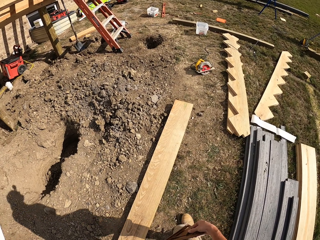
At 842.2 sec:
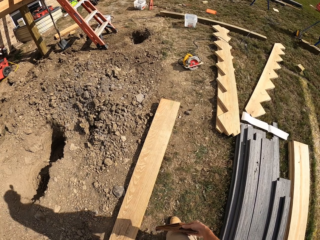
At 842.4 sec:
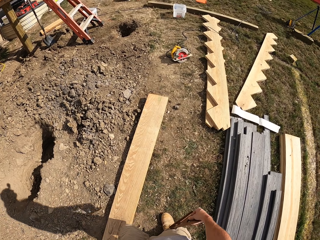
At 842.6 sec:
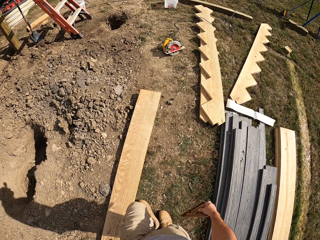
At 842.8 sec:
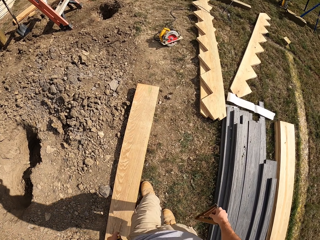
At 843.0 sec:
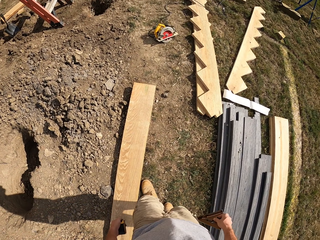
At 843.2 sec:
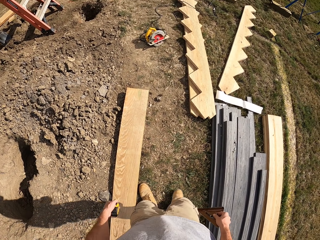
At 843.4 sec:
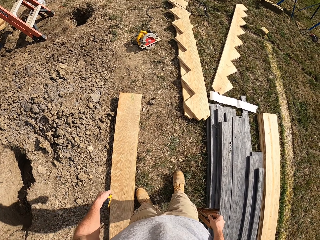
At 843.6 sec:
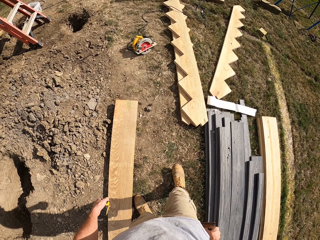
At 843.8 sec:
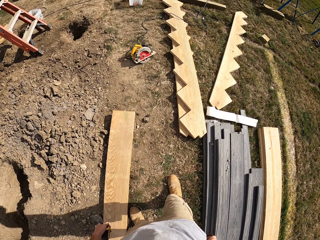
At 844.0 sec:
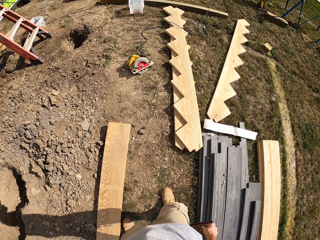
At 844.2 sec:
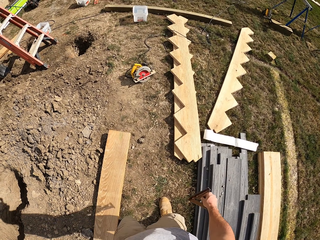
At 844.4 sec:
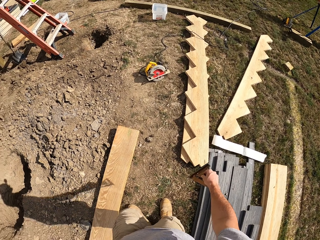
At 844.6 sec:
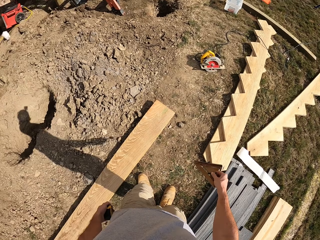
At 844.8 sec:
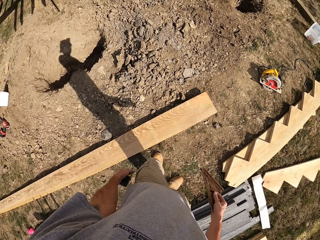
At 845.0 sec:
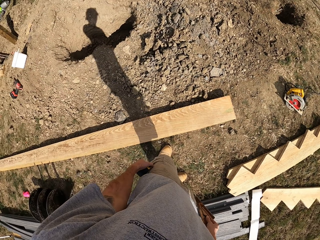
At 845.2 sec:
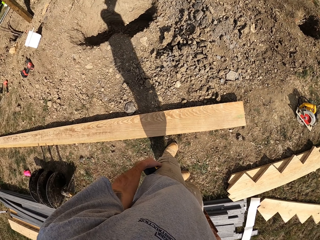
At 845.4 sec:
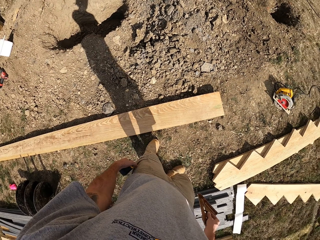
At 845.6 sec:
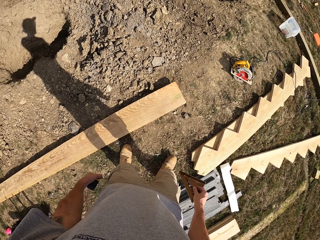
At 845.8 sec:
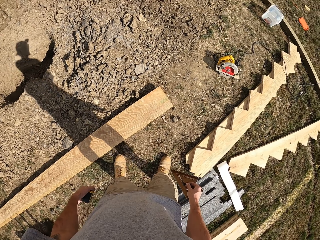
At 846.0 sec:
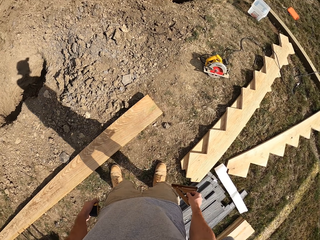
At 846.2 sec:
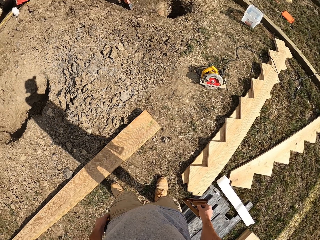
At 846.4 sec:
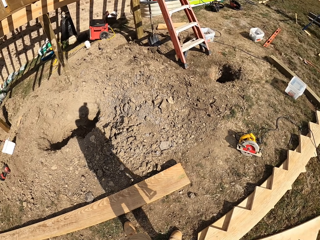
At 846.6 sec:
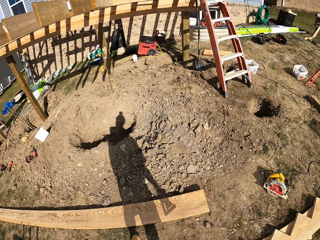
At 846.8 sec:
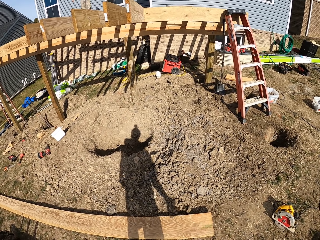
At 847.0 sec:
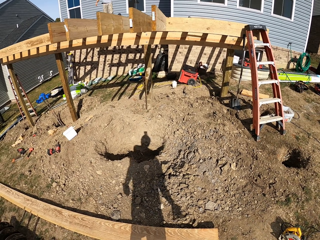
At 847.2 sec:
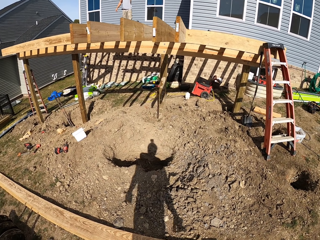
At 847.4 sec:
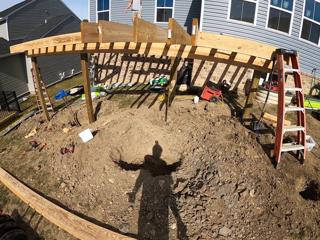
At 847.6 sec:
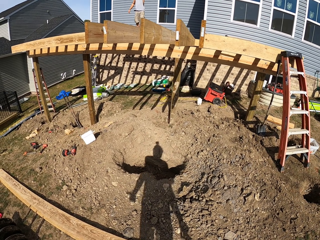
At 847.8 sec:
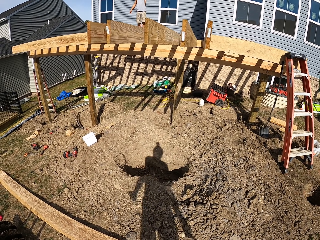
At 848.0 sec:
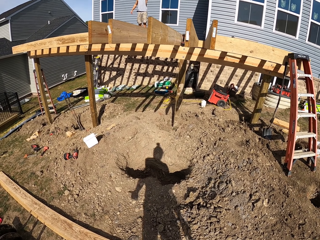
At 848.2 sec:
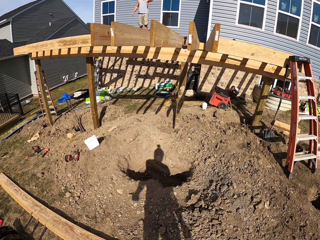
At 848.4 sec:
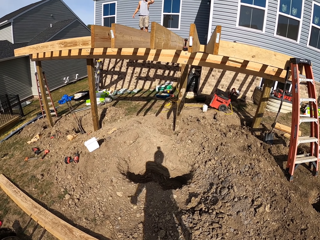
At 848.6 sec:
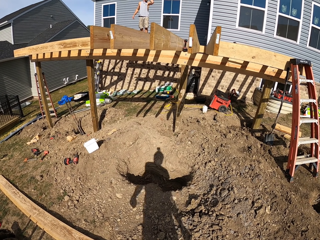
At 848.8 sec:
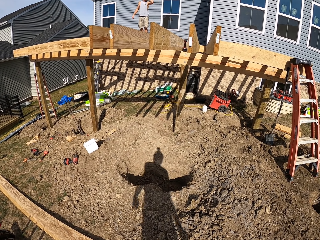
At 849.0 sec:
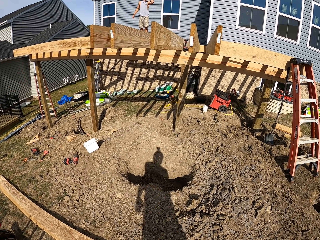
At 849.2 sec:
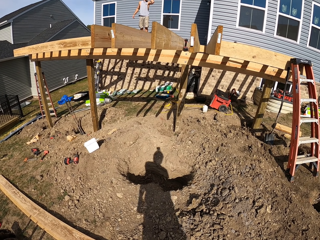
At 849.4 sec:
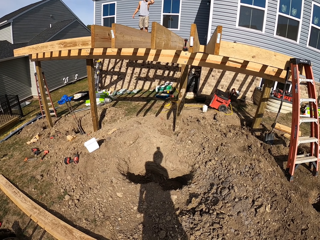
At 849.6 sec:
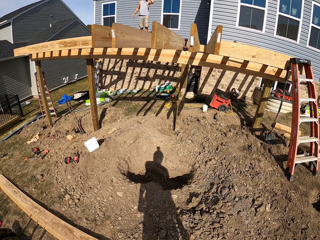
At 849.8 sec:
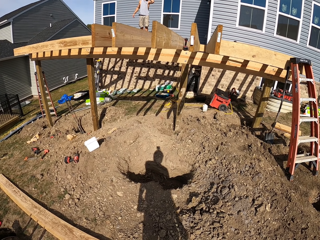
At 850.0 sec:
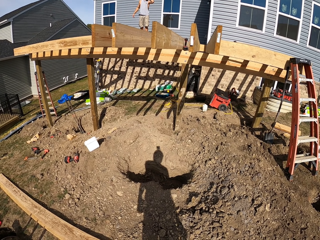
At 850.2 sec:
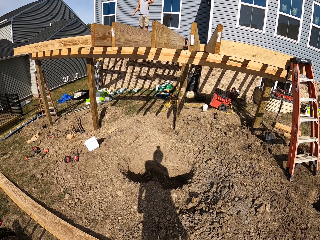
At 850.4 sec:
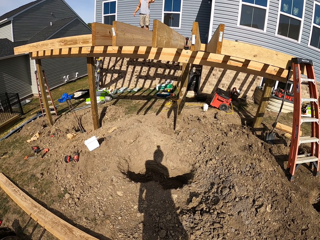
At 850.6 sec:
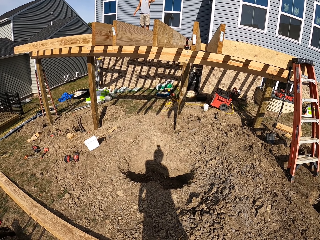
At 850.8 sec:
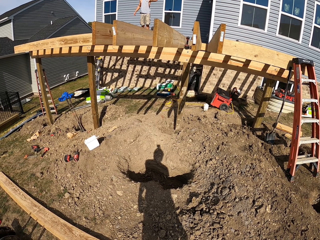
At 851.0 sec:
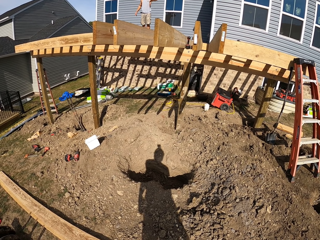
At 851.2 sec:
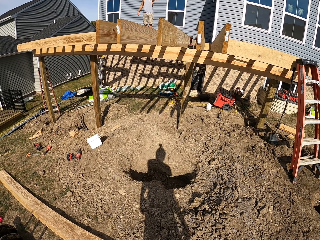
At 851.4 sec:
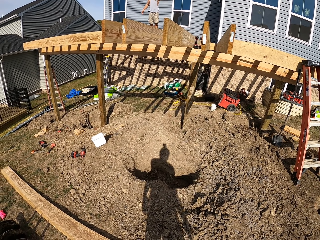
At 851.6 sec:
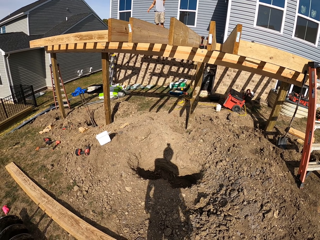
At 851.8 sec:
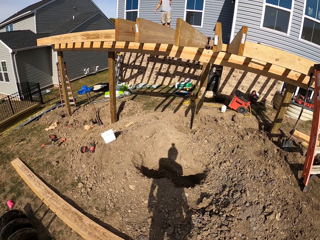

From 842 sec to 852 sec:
The camera wearer walks around. They look at a person.

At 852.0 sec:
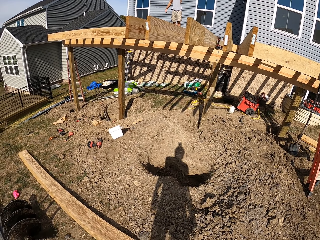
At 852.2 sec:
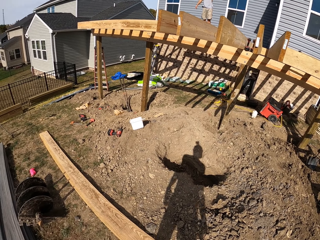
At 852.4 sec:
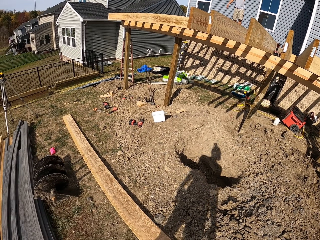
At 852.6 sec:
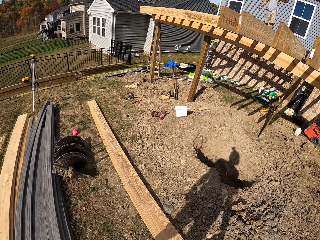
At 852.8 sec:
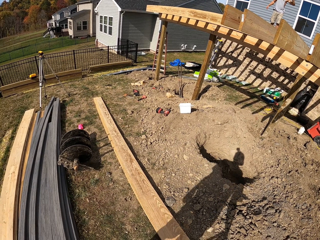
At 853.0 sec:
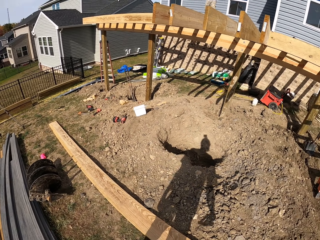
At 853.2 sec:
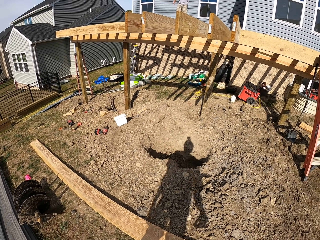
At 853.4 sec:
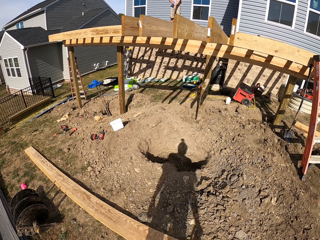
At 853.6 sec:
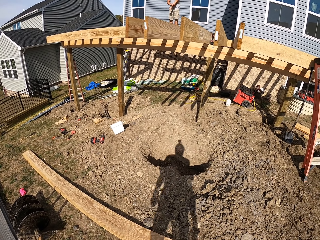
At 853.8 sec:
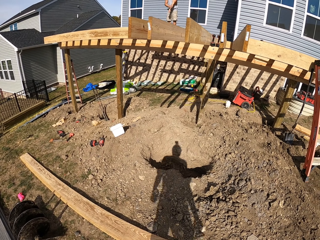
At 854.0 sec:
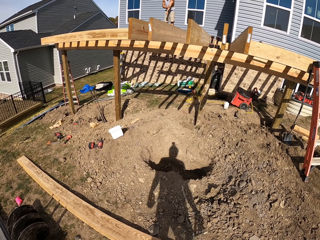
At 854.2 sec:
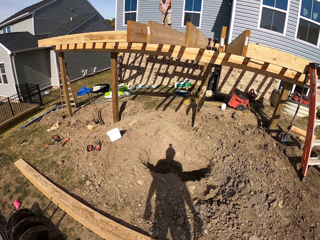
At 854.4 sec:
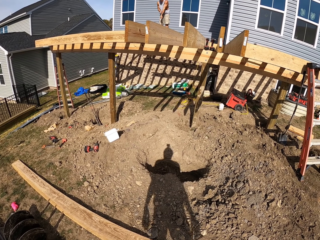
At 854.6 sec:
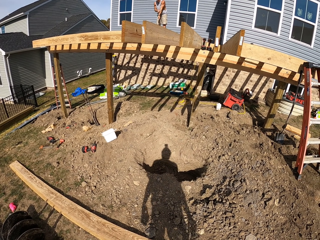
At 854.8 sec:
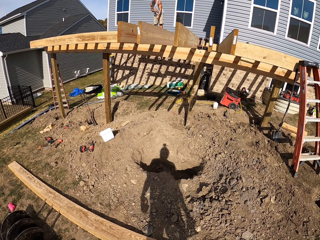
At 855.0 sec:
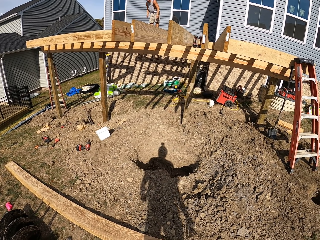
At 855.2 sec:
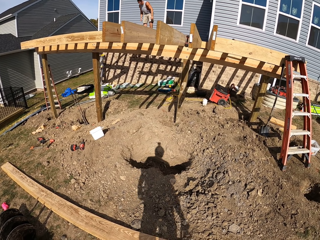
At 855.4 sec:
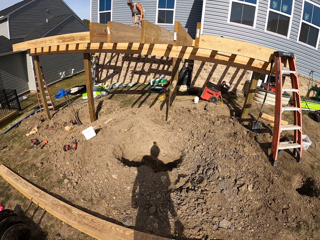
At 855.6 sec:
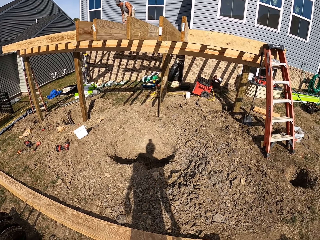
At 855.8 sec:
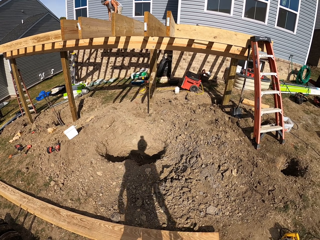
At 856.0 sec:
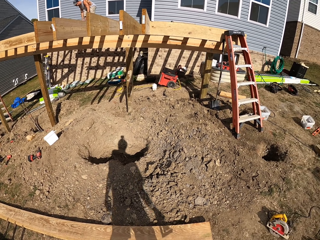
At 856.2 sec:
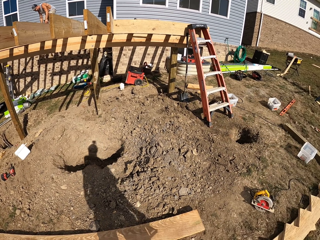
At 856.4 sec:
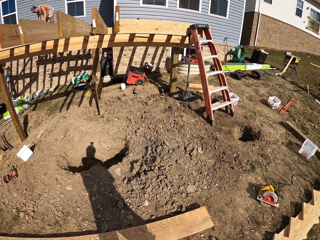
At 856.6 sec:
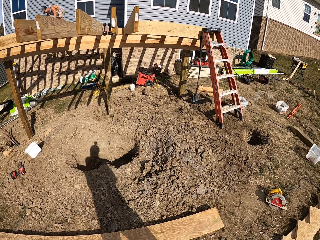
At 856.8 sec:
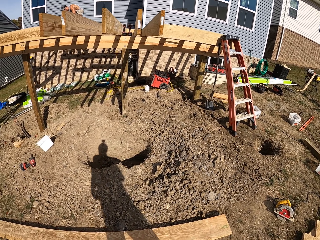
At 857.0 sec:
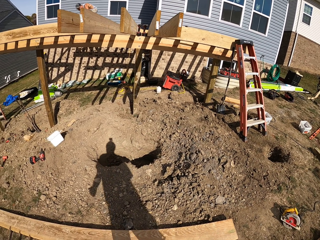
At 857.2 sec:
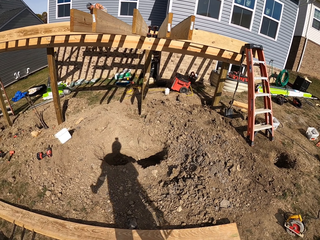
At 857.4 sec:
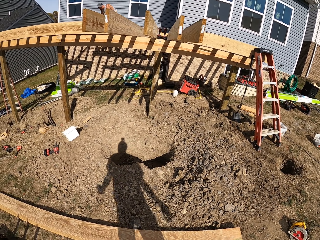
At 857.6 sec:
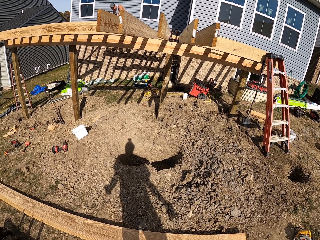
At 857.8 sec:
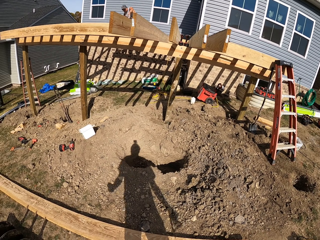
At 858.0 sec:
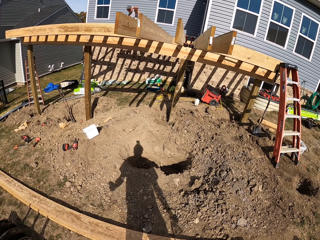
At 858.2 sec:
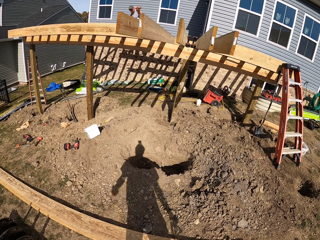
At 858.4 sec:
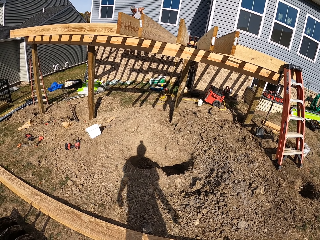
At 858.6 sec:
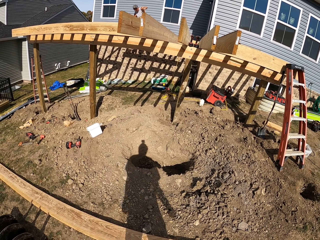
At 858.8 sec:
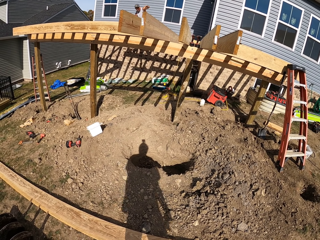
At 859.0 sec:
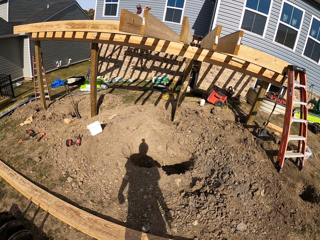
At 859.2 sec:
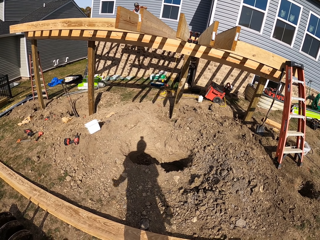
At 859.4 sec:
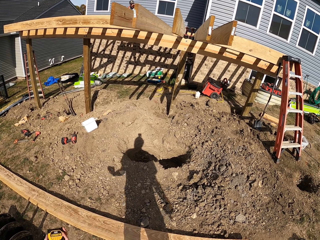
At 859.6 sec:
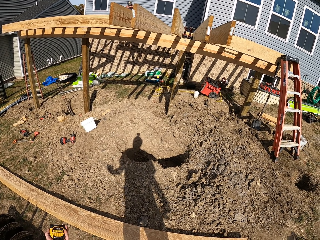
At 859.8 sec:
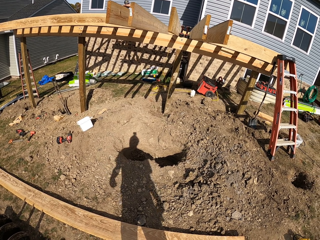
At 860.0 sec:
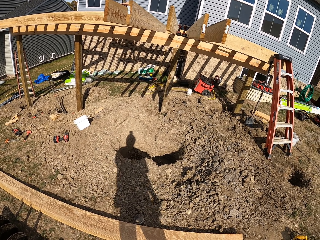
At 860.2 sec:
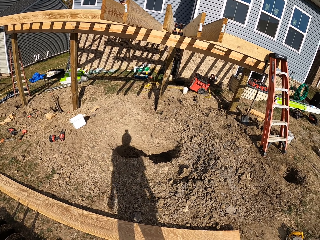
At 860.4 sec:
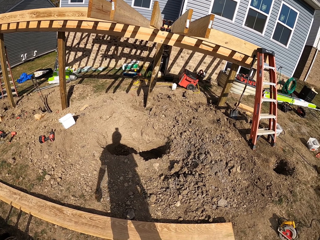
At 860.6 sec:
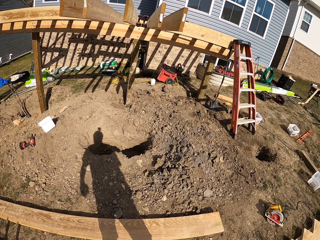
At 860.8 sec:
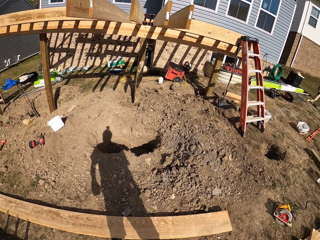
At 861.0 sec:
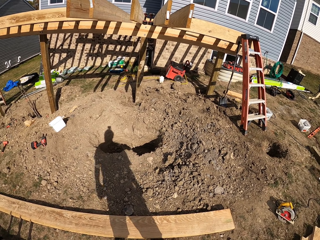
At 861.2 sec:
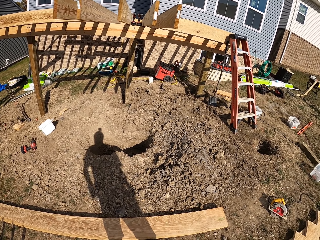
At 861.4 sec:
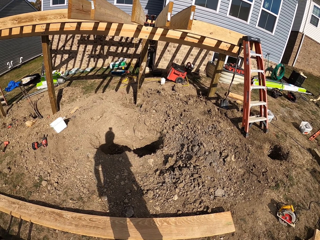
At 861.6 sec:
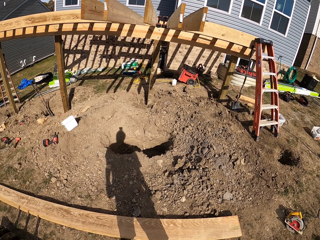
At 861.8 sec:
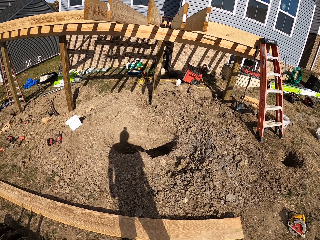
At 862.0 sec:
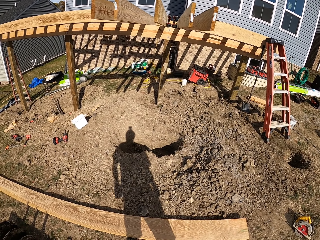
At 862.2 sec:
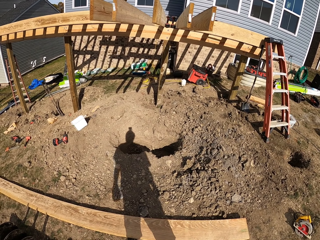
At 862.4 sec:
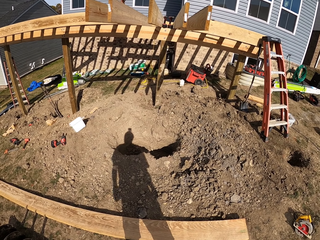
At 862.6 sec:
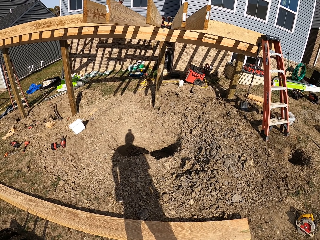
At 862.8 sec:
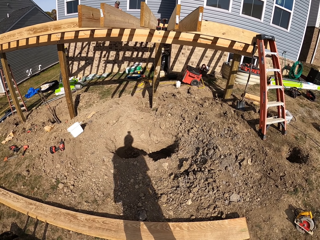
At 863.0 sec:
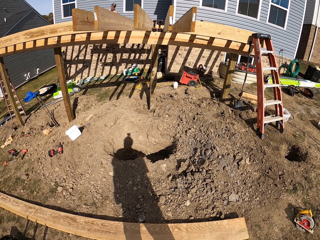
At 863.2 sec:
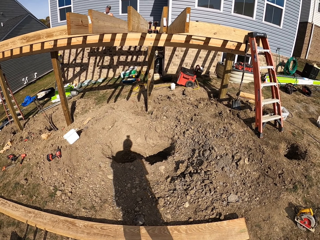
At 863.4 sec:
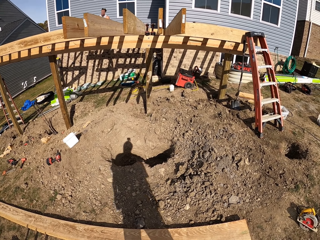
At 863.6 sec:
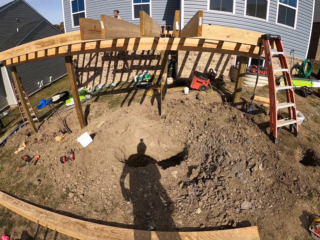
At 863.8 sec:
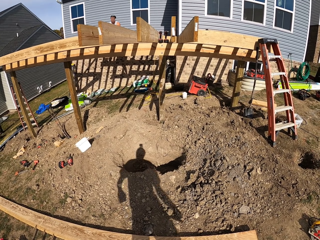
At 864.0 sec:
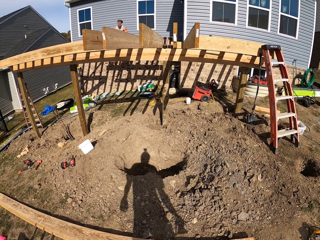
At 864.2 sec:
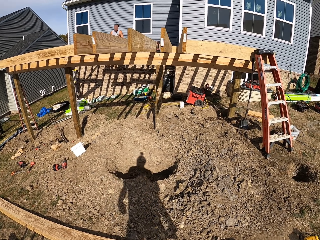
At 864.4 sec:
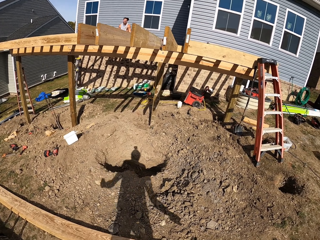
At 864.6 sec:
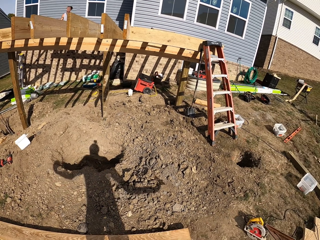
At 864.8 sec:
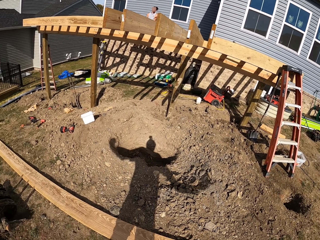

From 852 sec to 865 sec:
A person rubs his hands. The camera wearer looks around. They raise their hands.
